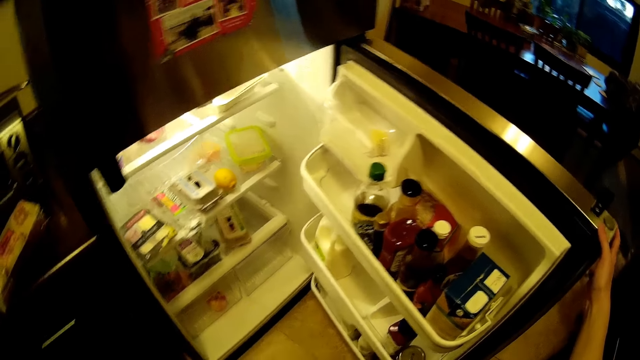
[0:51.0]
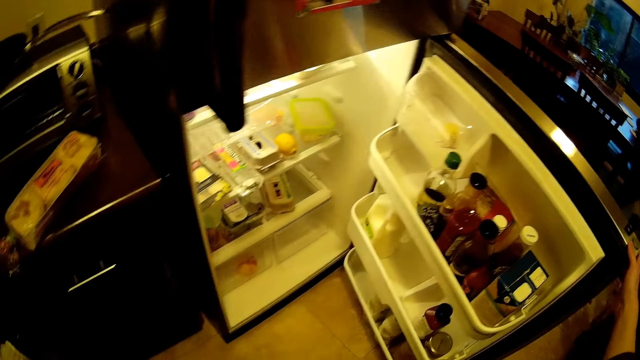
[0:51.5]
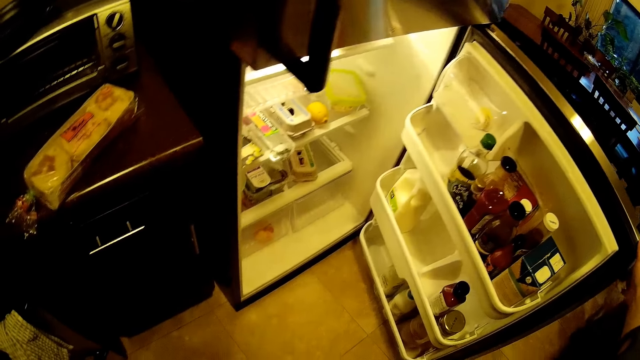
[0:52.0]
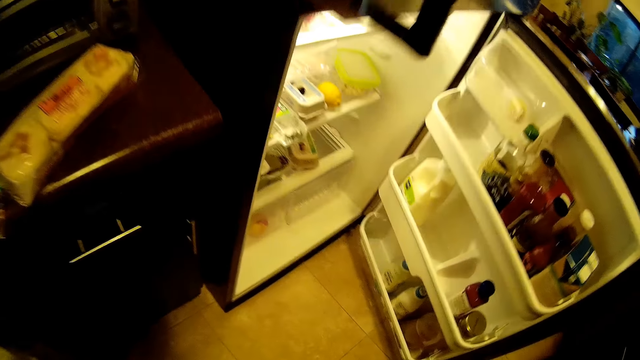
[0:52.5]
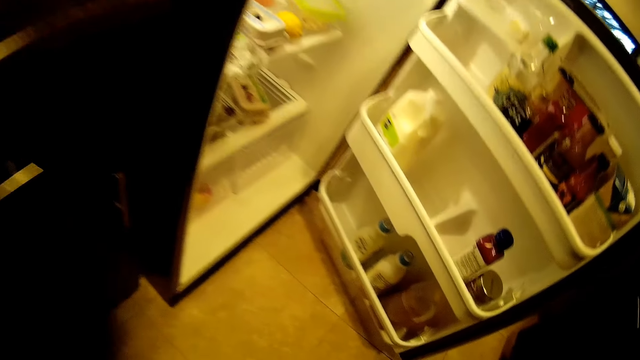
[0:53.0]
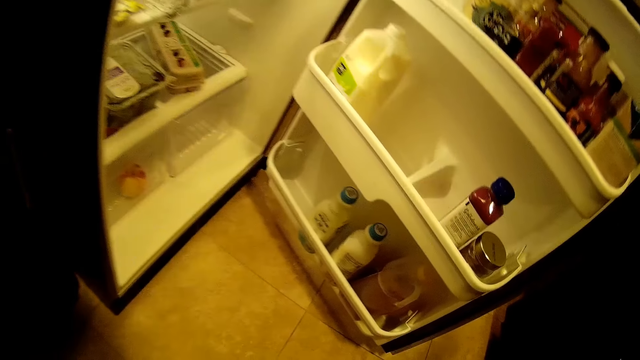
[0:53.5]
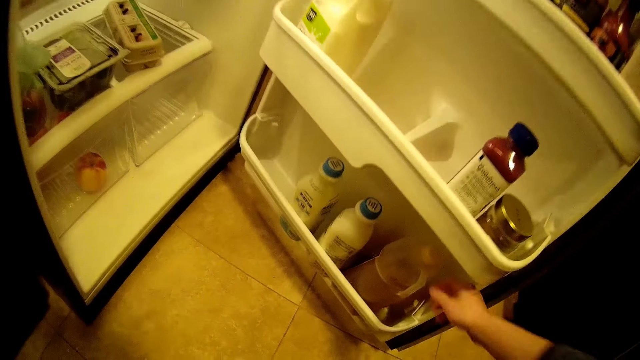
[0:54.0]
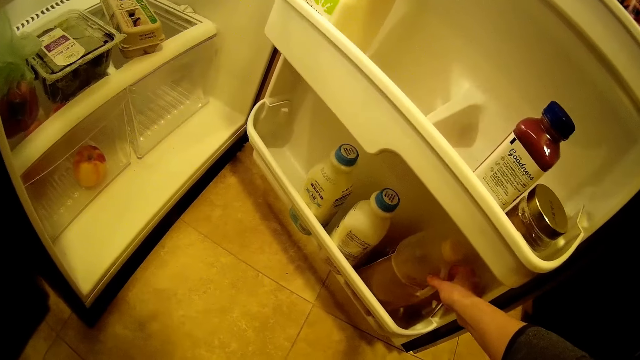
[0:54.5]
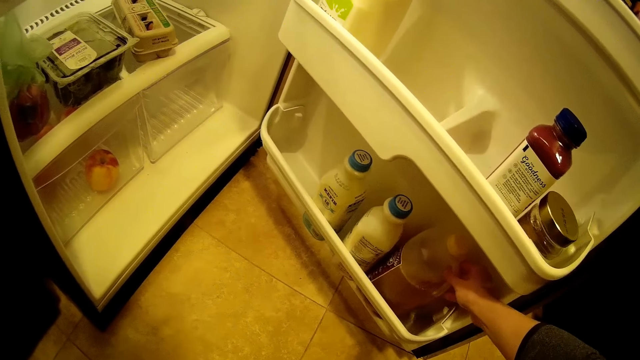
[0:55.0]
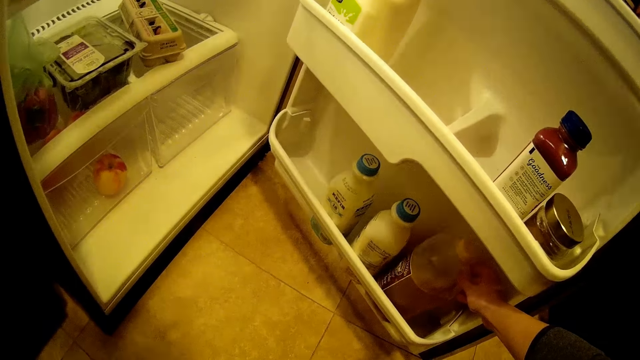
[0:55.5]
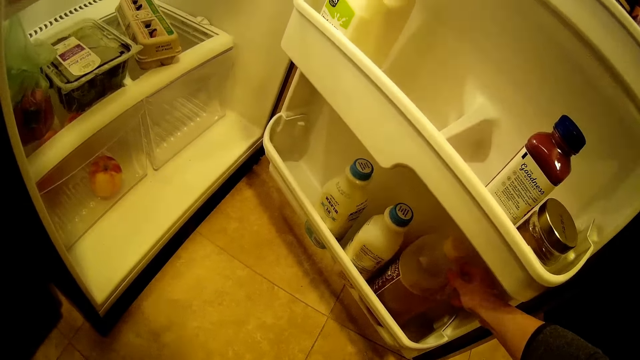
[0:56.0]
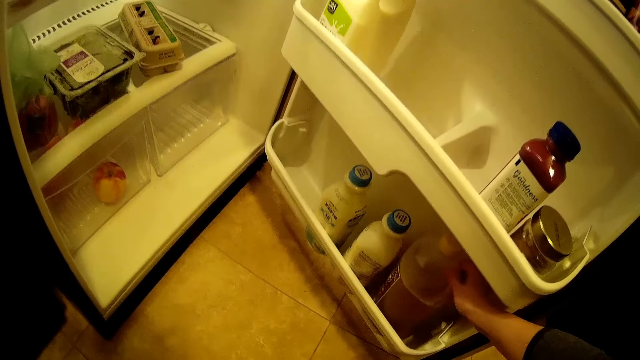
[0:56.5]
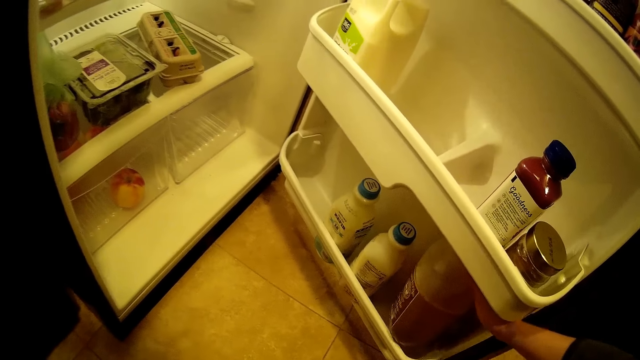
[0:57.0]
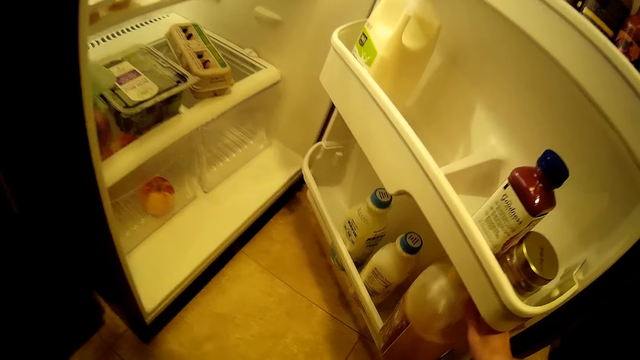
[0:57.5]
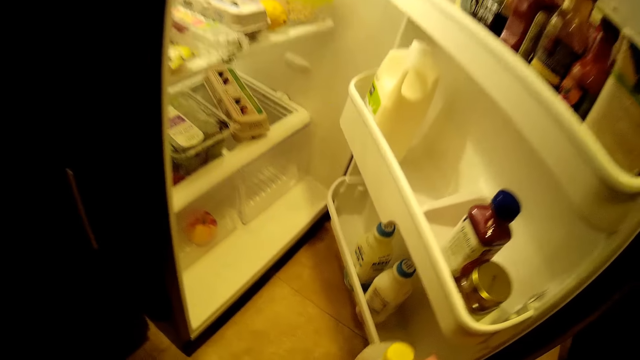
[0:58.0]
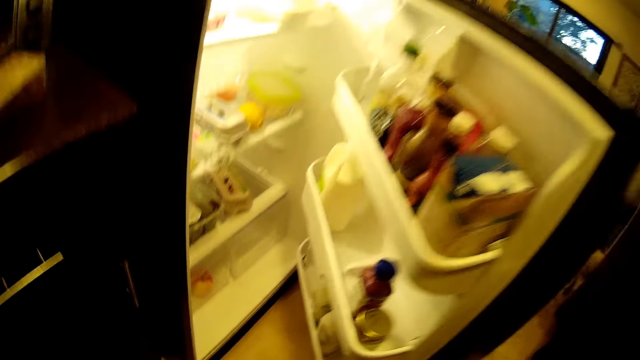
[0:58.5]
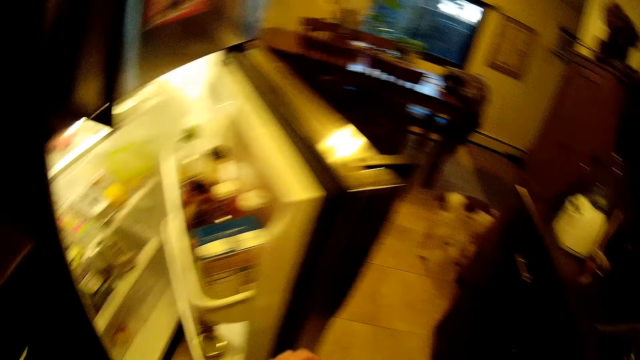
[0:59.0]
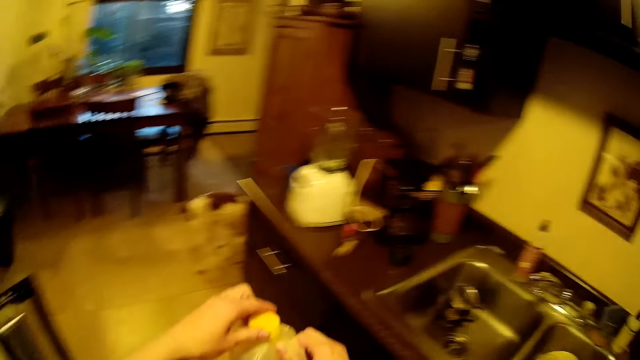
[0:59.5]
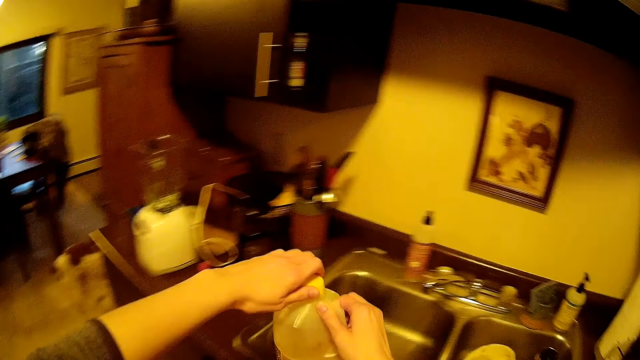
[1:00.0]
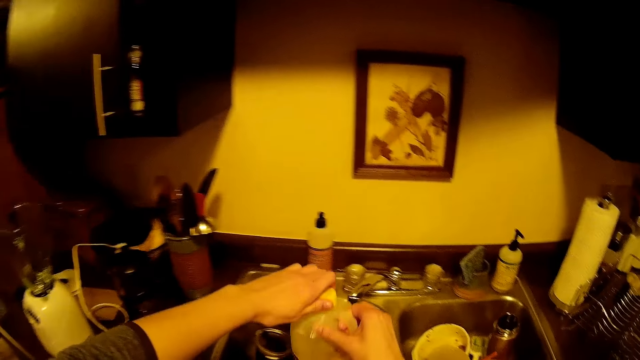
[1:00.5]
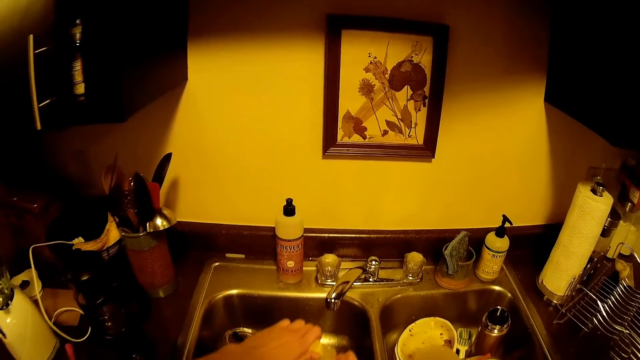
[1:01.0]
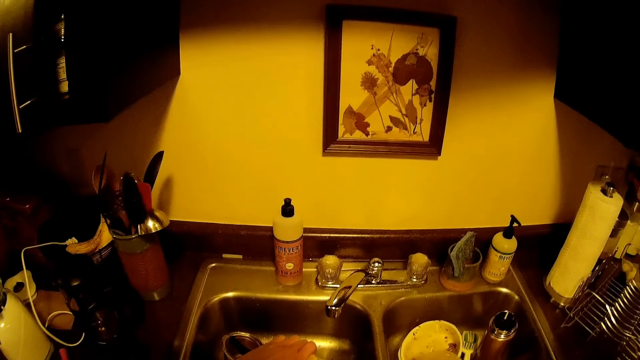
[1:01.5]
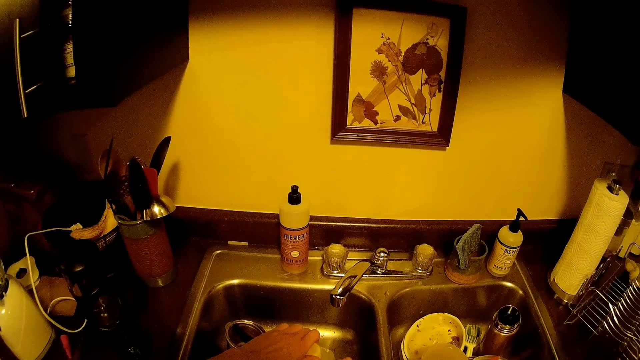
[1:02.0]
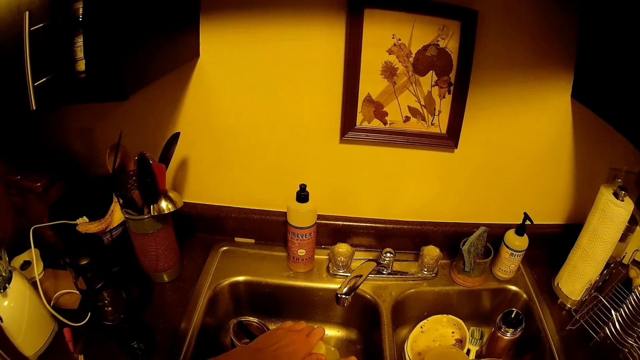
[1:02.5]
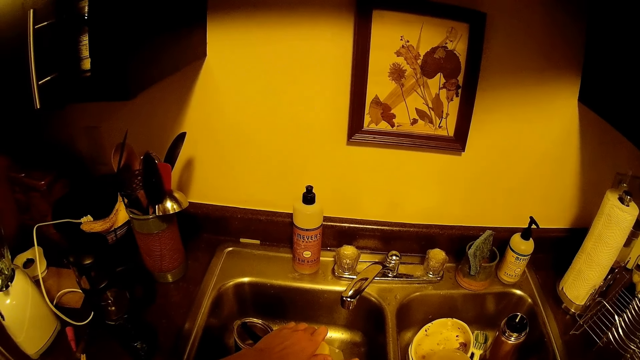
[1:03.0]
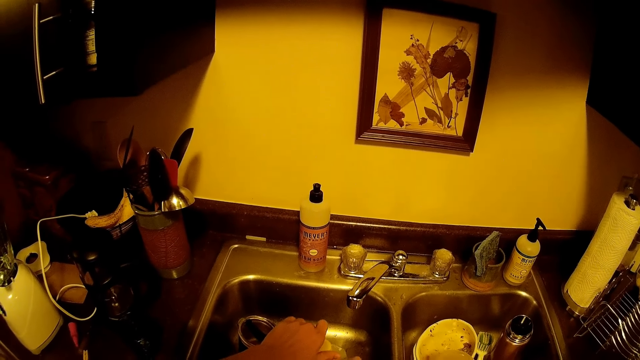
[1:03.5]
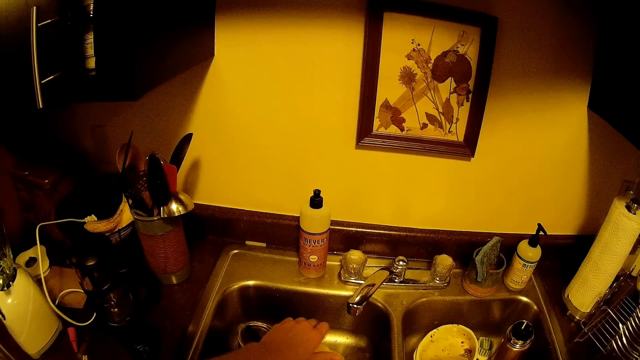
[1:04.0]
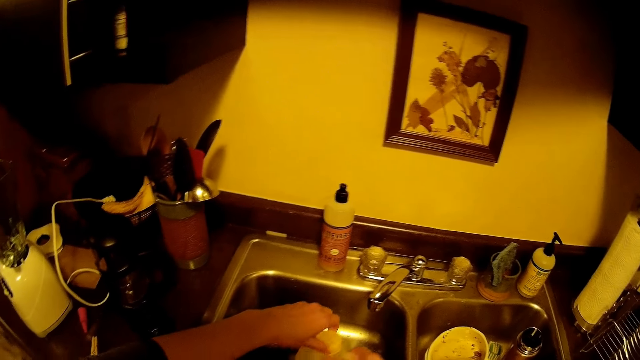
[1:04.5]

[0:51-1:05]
The camera wearer picks a bottle of juice with his right hand from the fridge. He holds the bottle of juice with both hands. He places the bottle of juice in the kitchen sink with both hands. He opens the bottle of juice in the kitchen sink with both hands.

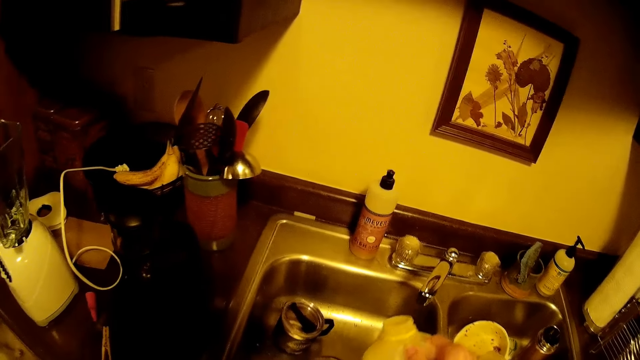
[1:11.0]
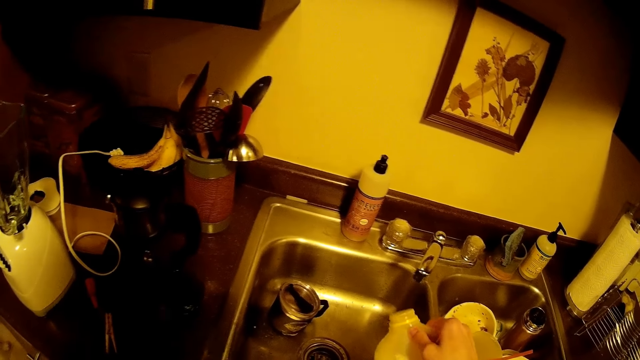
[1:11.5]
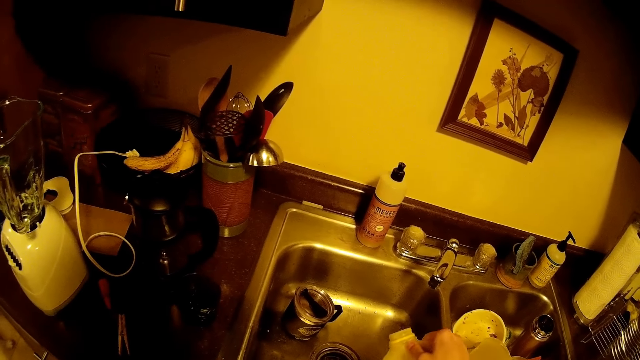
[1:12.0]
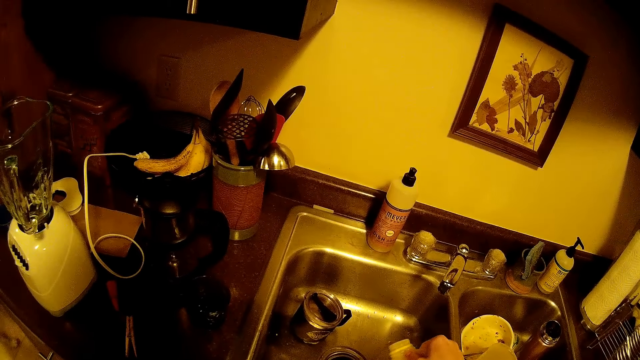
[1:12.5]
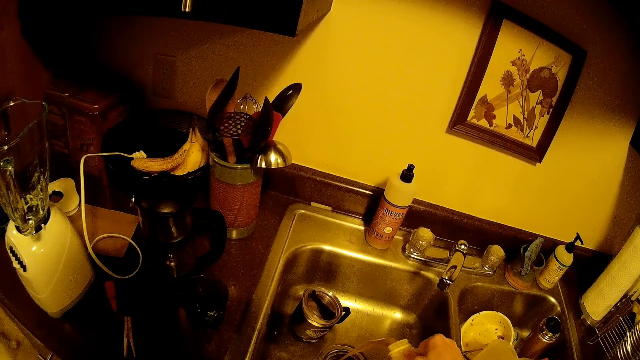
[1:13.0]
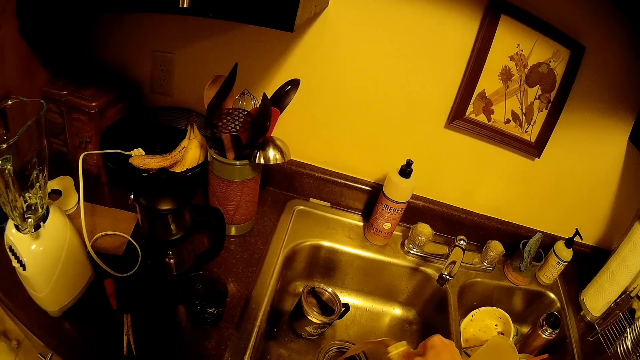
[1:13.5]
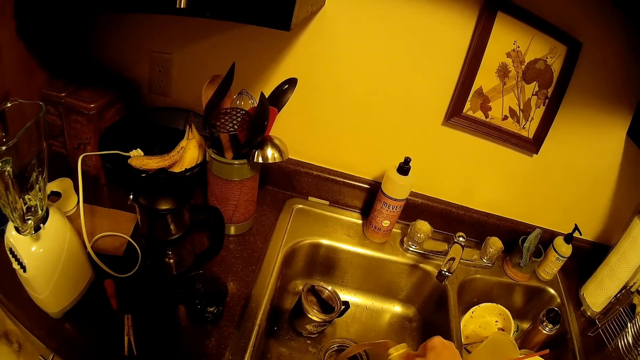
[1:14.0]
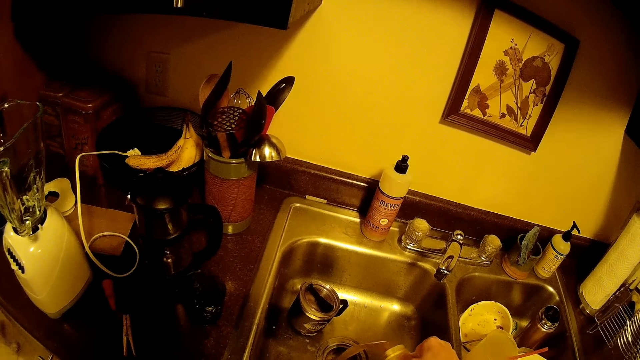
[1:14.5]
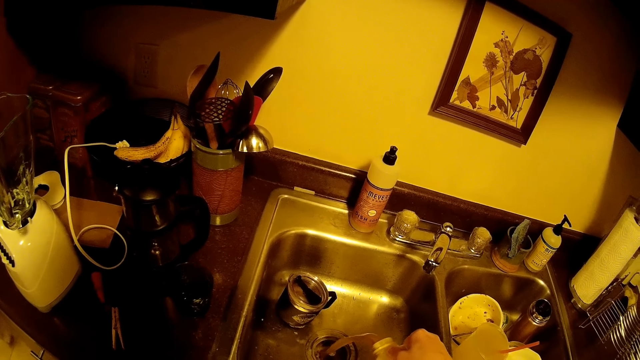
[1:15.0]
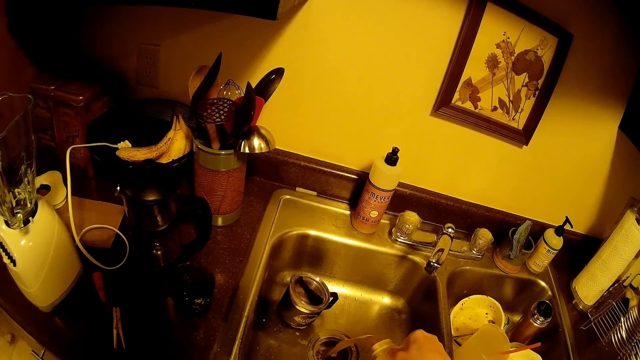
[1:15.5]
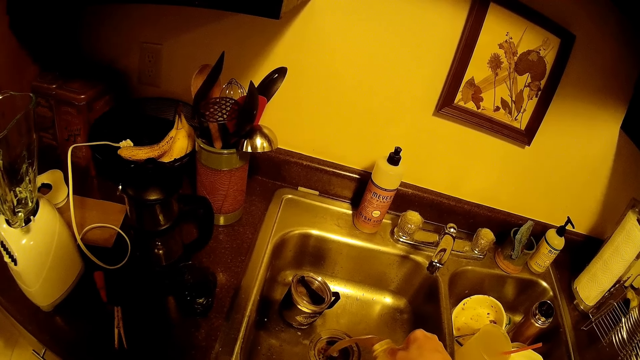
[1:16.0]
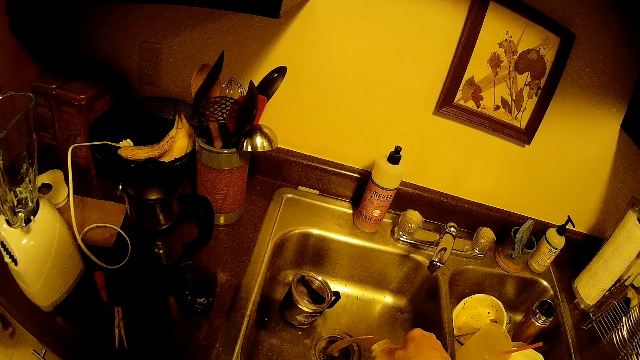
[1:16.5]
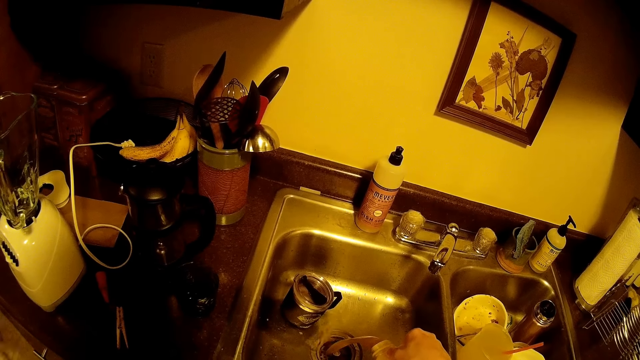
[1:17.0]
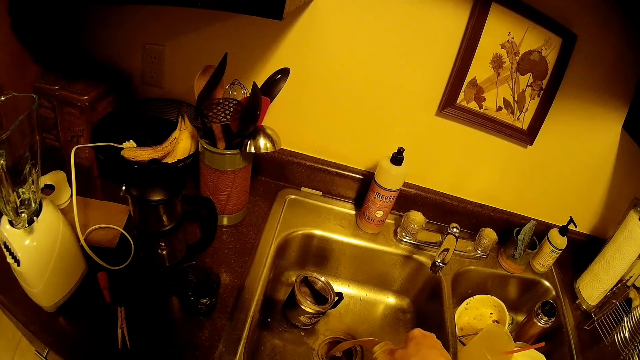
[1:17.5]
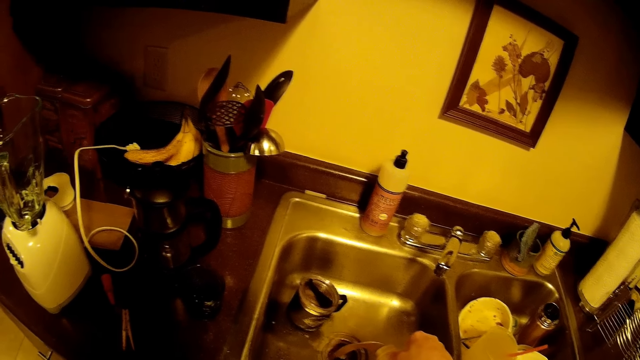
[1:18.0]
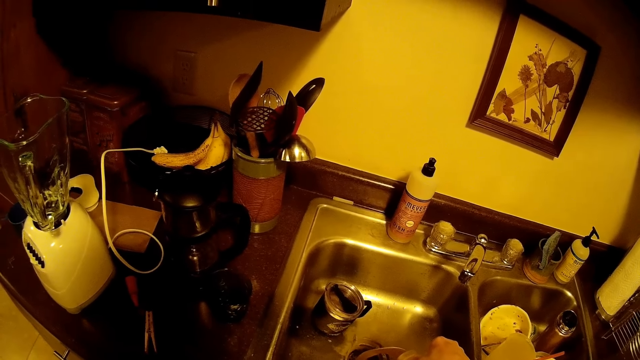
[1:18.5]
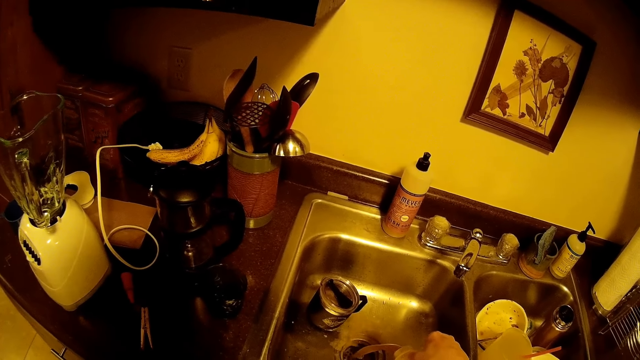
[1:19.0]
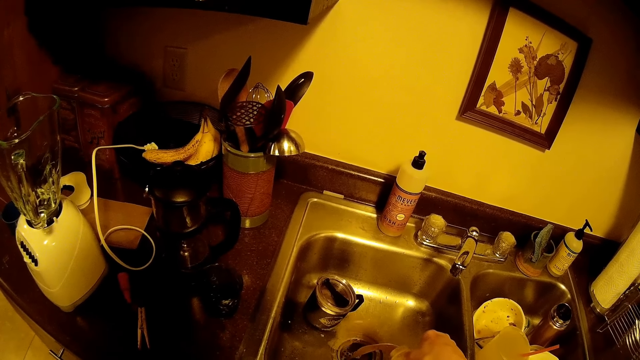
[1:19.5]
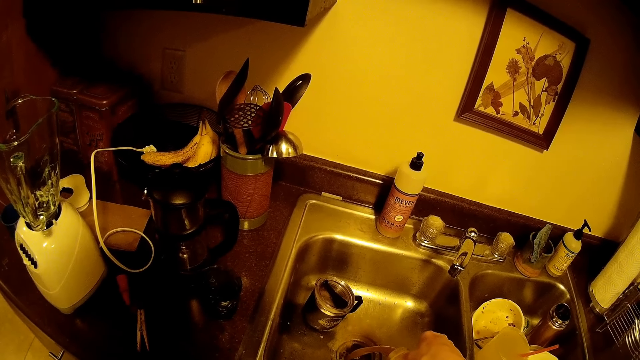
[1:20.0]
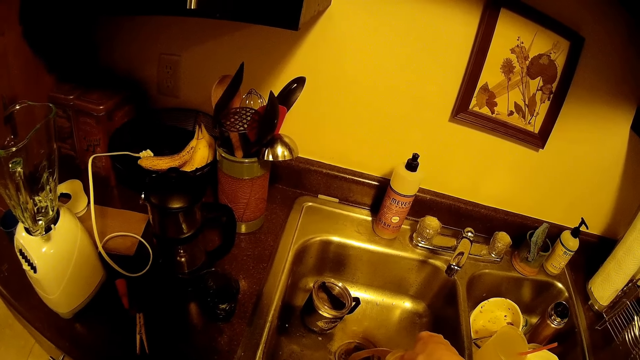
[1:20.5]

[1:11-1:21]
The camera wearer pours the juice in the kitchen sink with his right hand.
